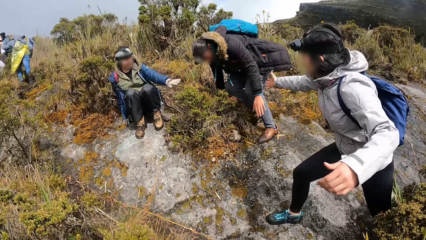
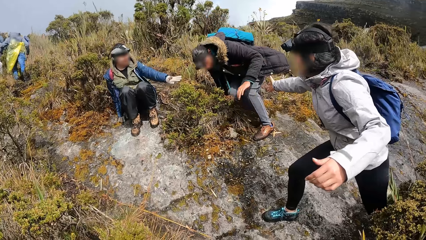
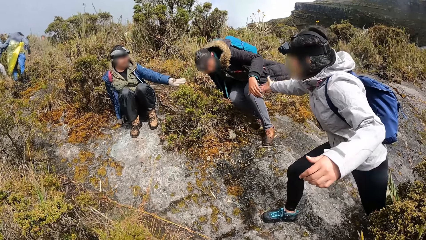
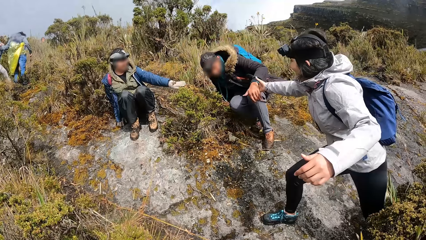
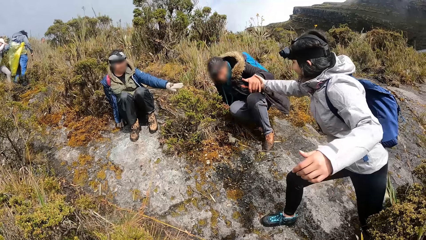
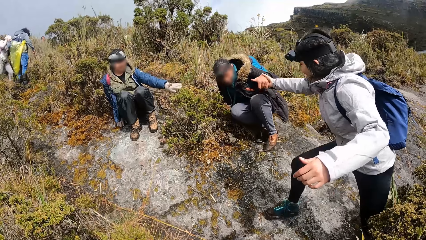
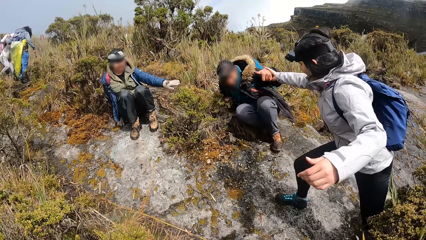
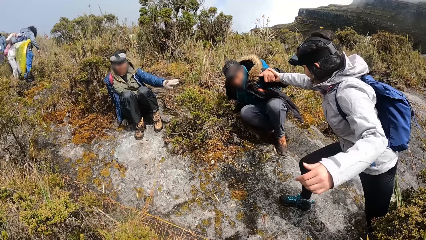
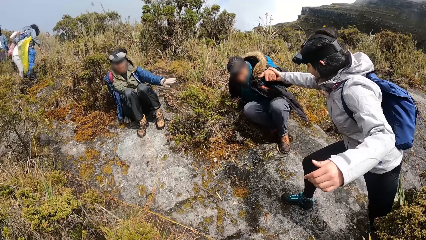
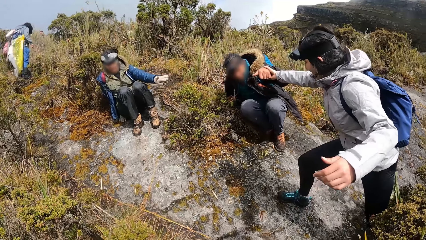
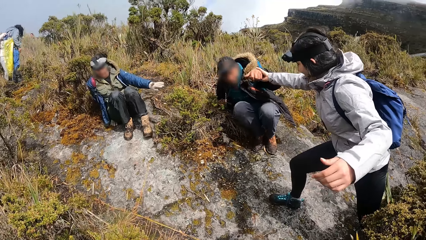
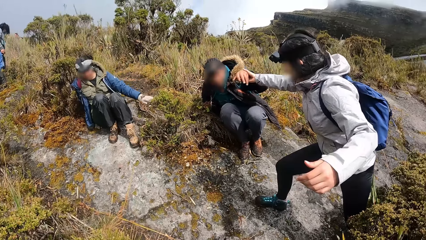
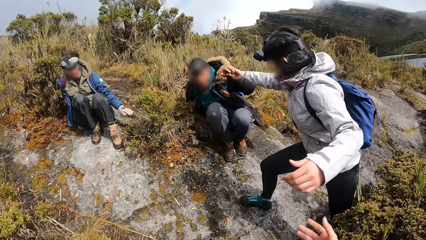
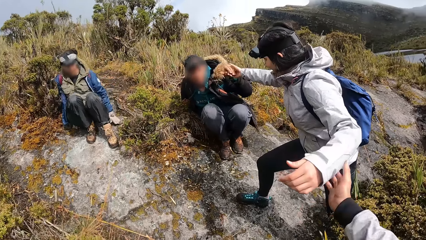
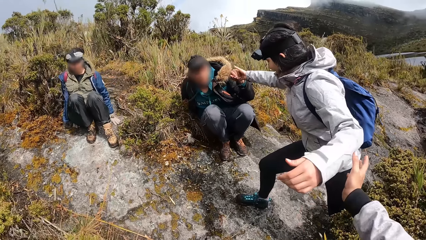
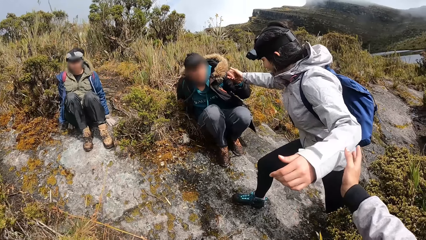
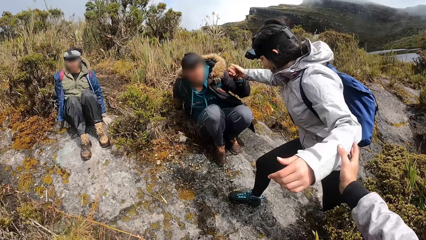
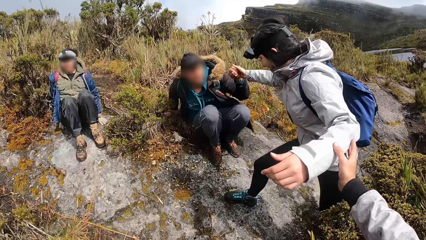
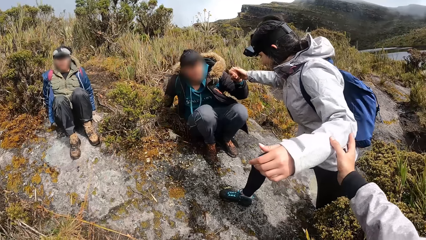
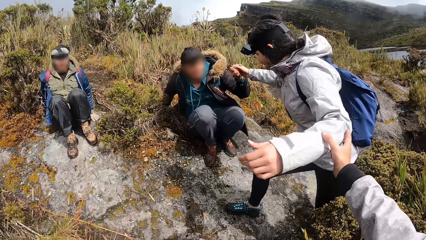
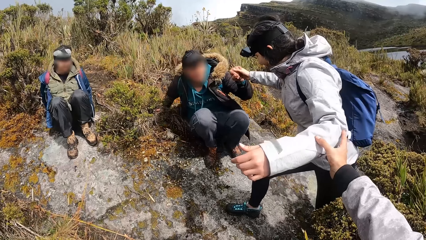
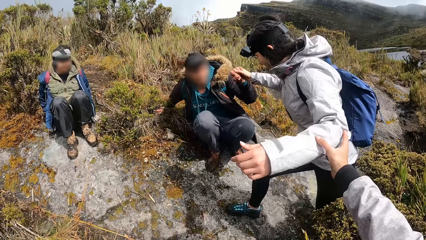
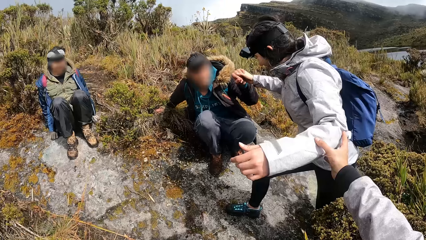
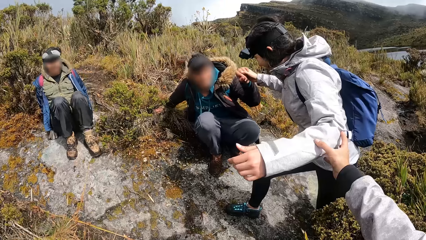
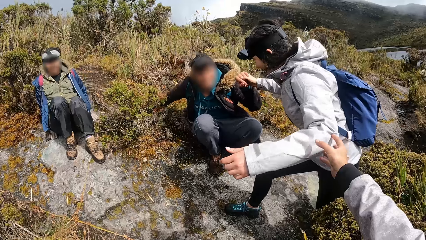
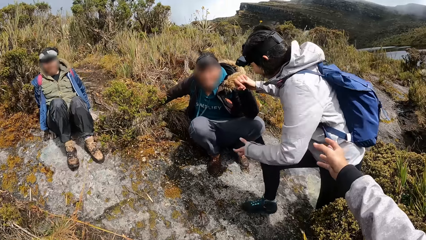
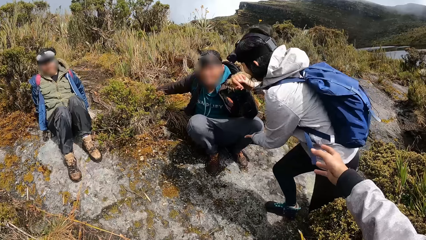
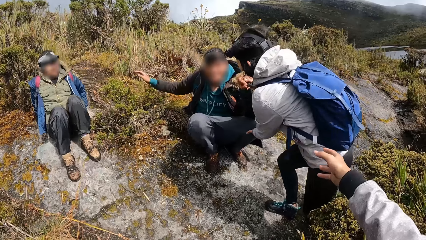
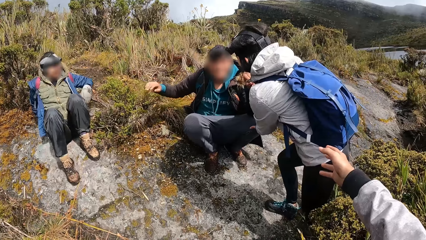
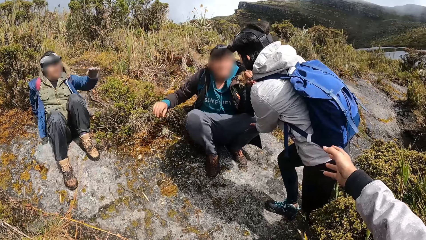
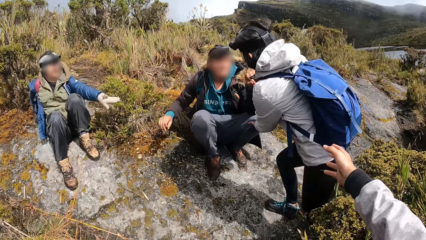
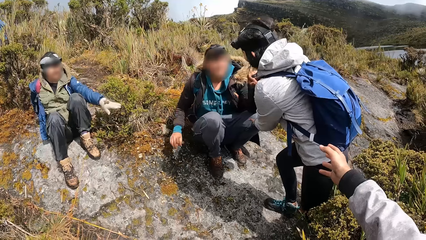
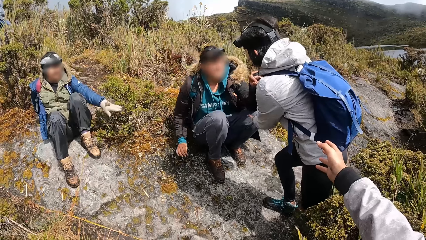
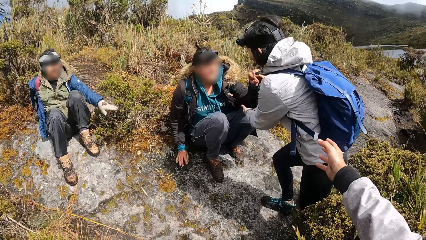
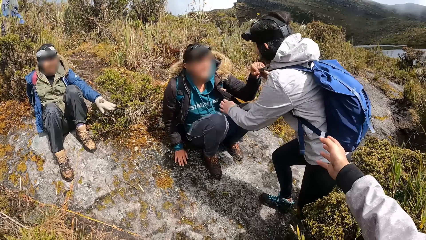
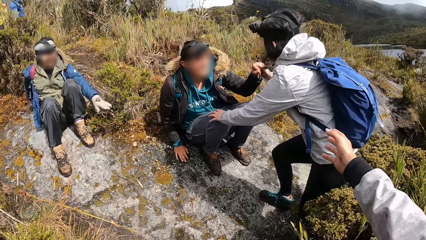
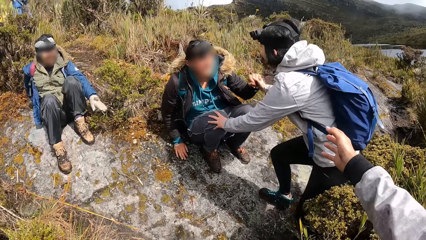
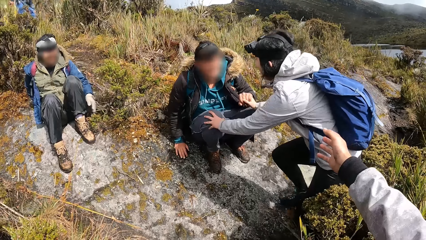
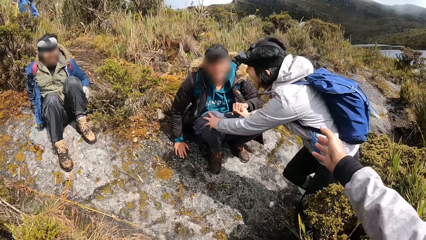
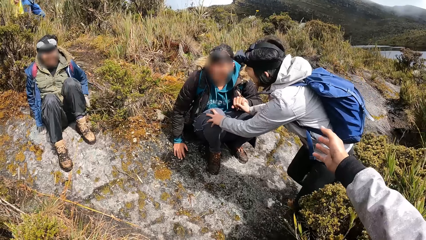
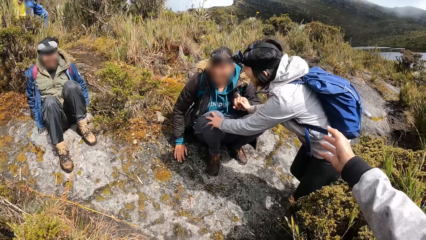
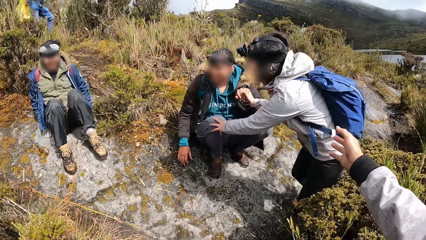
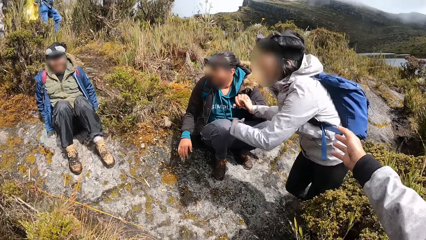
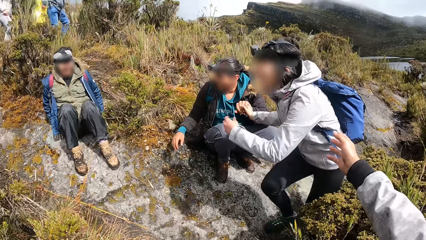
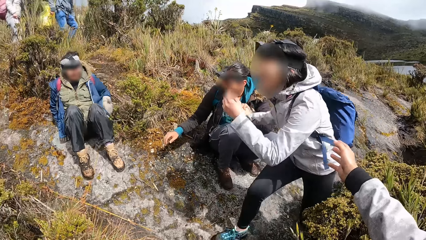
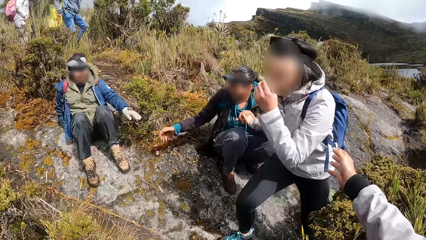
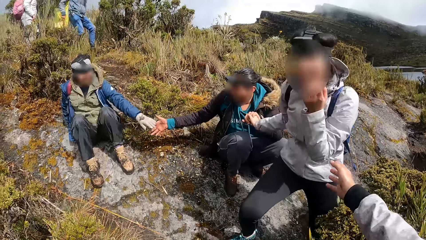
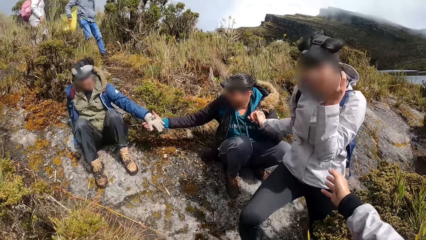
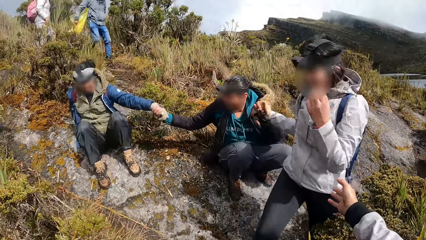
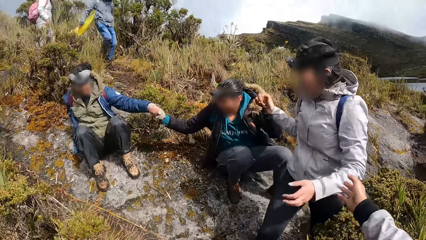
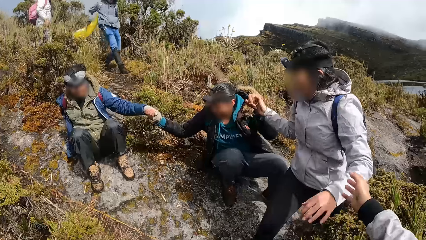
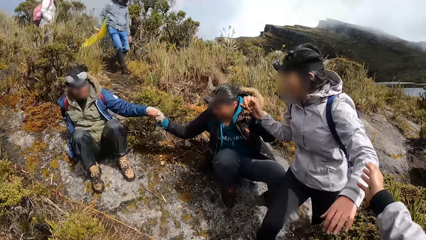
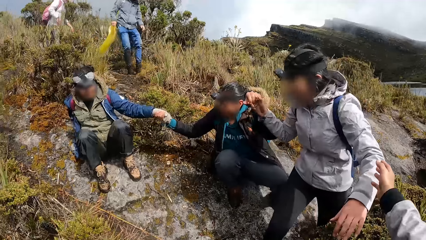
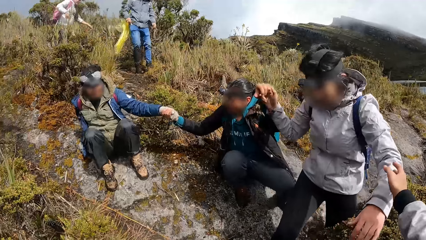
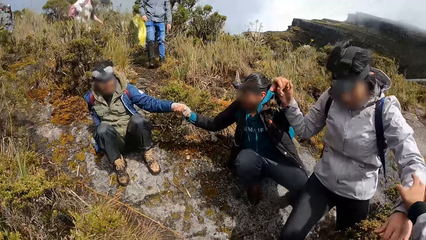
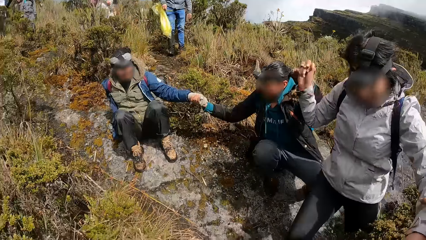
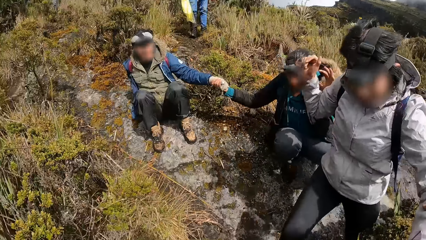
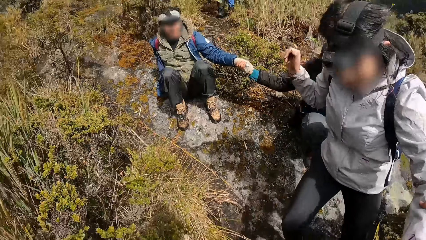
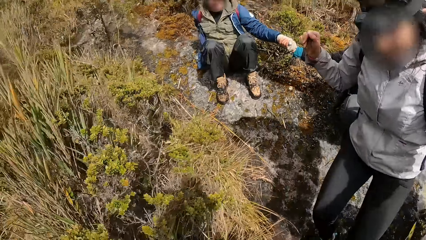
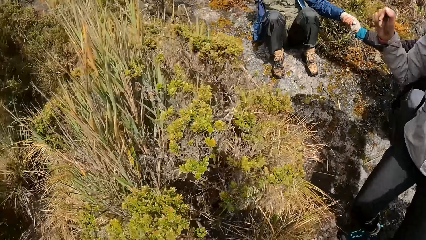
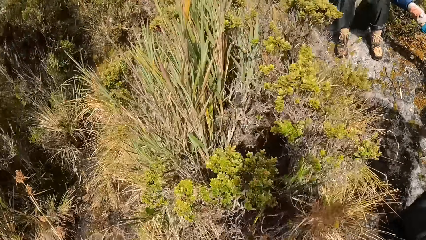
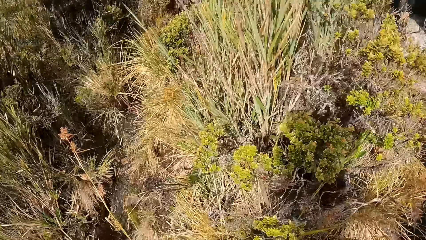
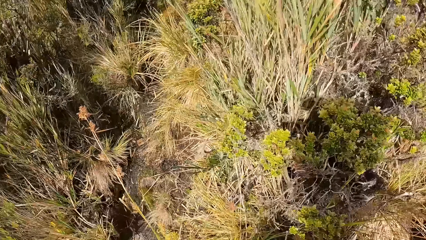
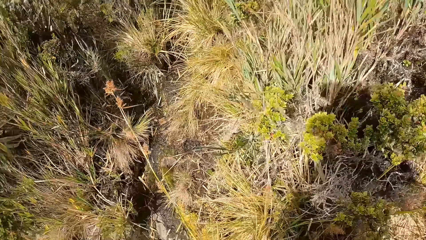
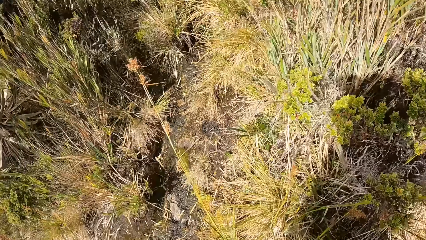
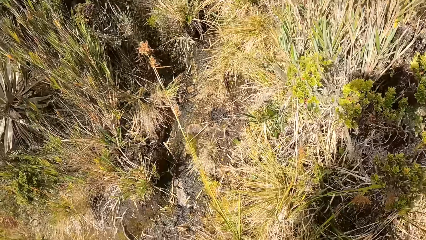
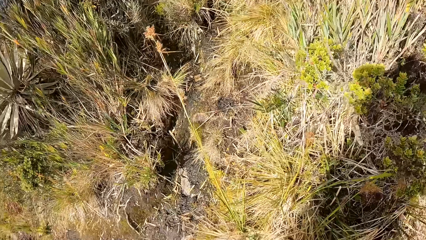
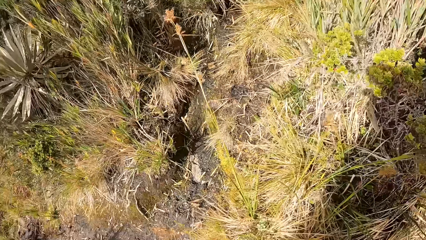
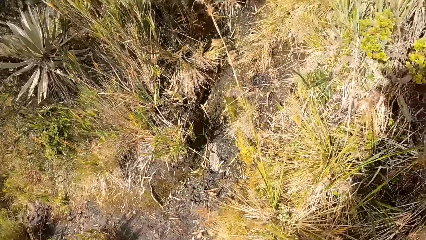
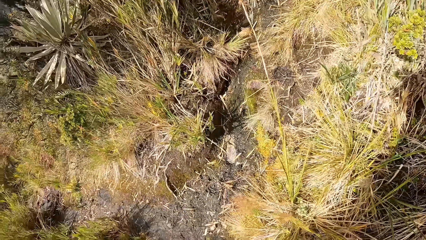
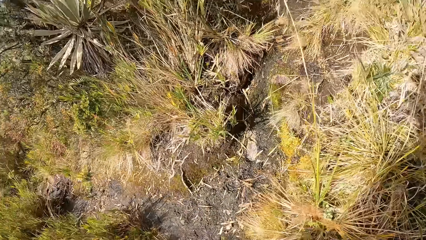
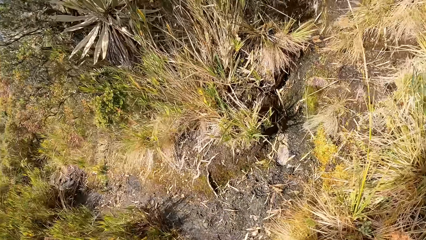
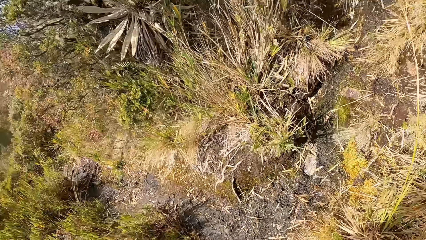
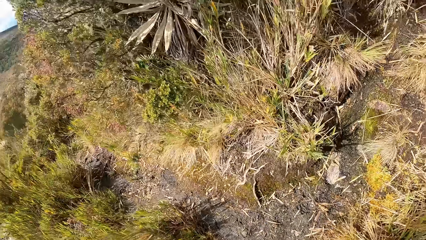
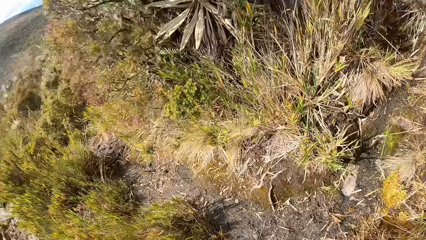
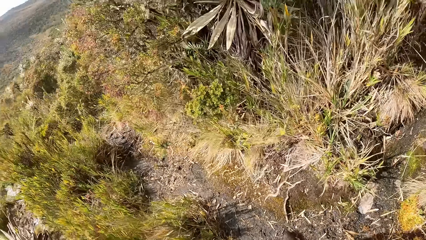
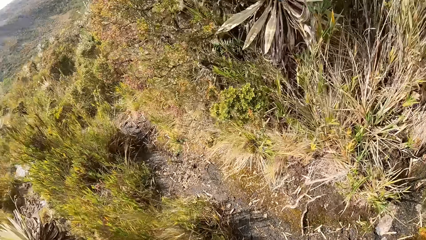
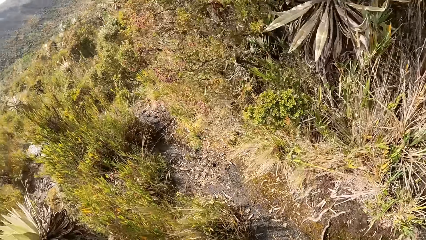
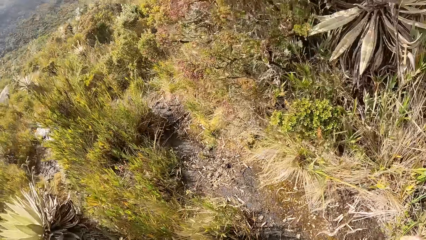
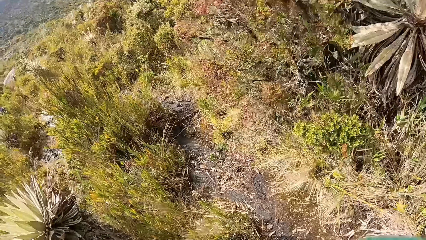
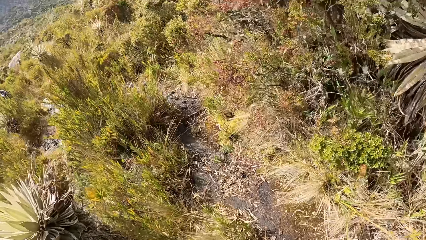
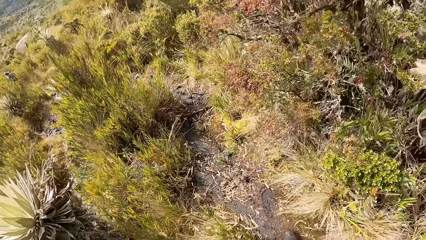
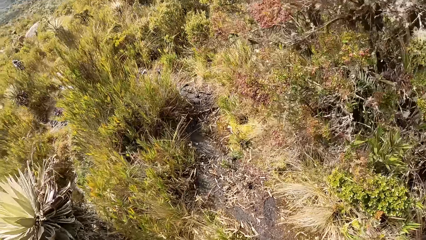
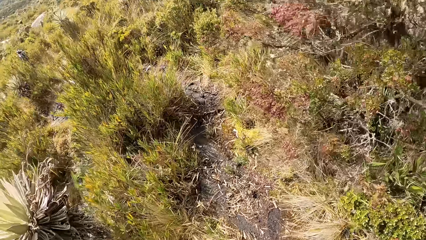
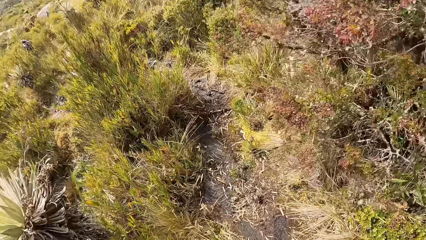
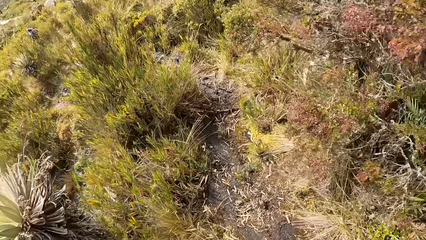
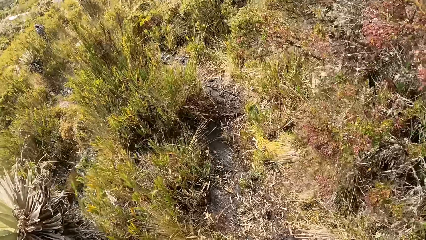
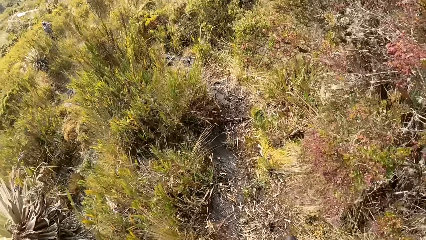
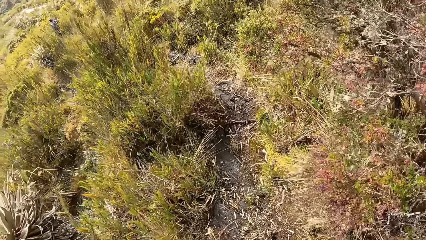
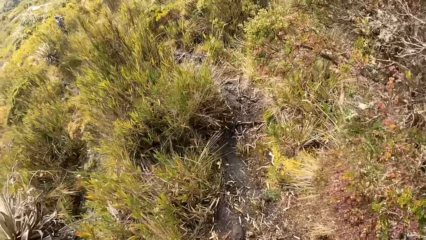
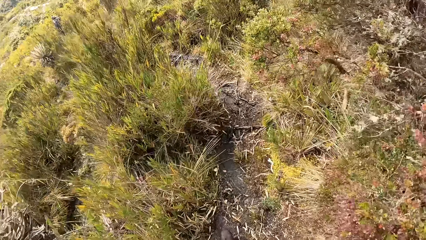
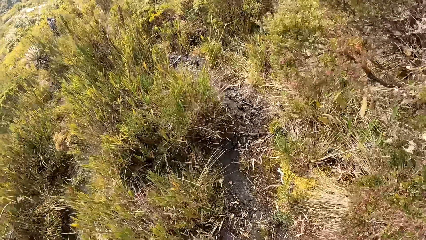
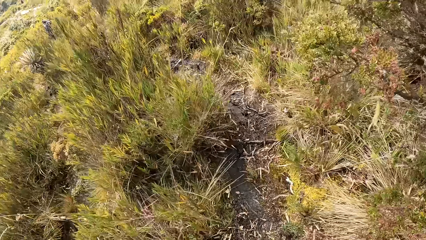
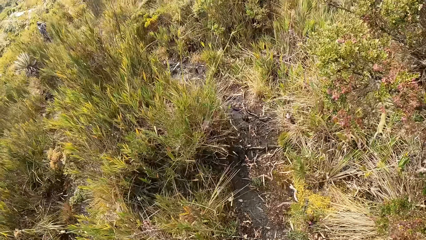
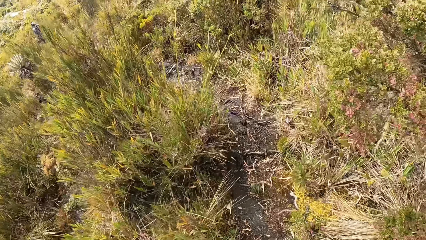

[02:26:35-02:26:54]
A woman pulls a man with her right hand. The camera wearer holds the woman's arm. The man holds another woman with his right hand. The camera wearer walks down the hill.
